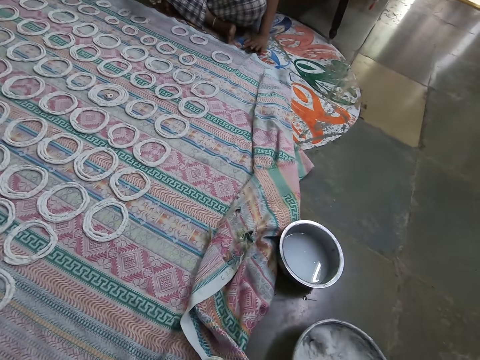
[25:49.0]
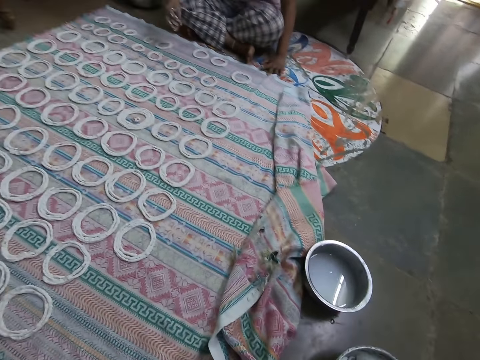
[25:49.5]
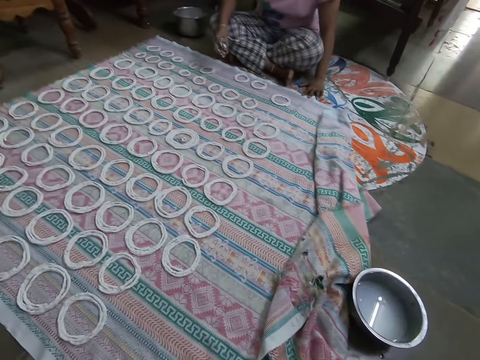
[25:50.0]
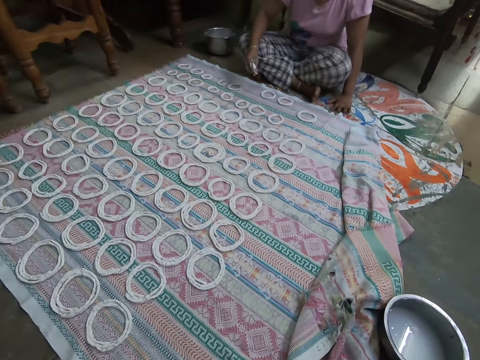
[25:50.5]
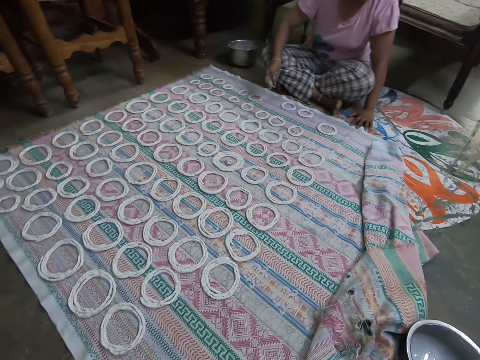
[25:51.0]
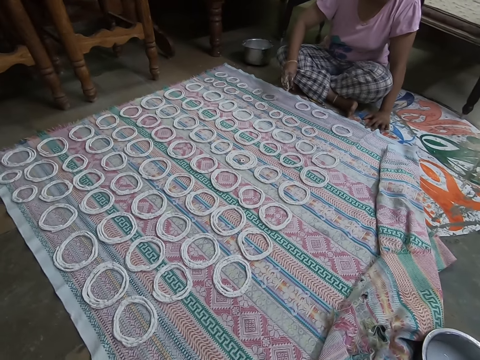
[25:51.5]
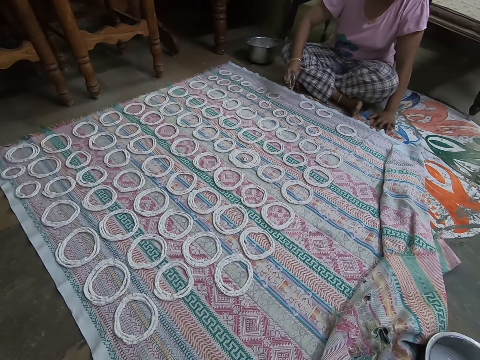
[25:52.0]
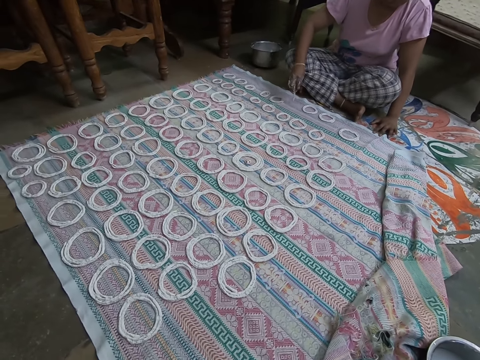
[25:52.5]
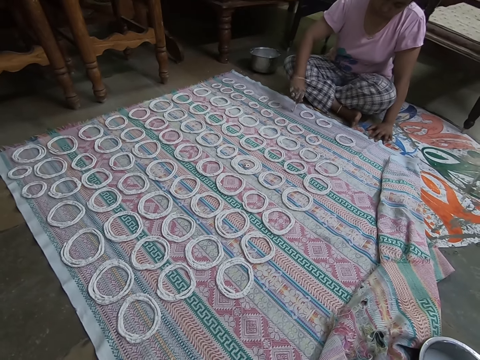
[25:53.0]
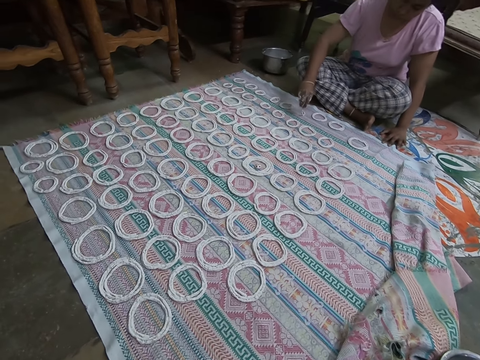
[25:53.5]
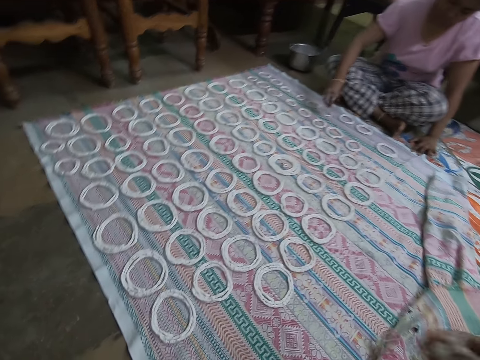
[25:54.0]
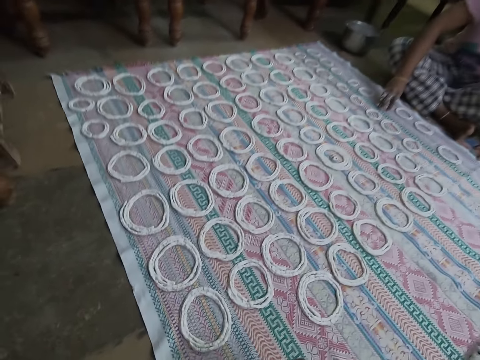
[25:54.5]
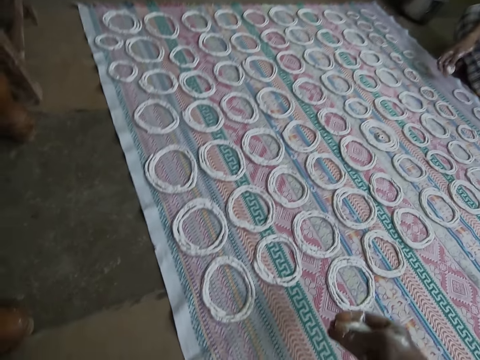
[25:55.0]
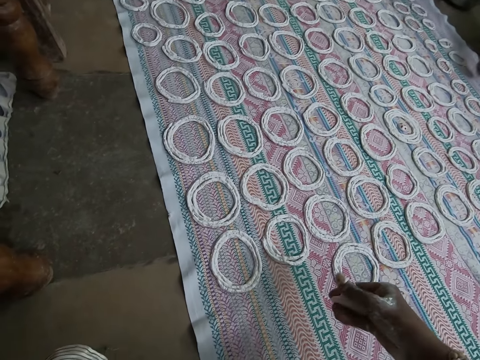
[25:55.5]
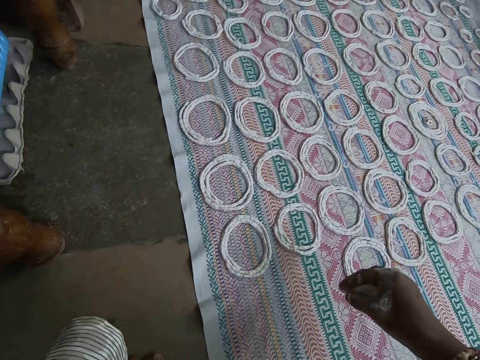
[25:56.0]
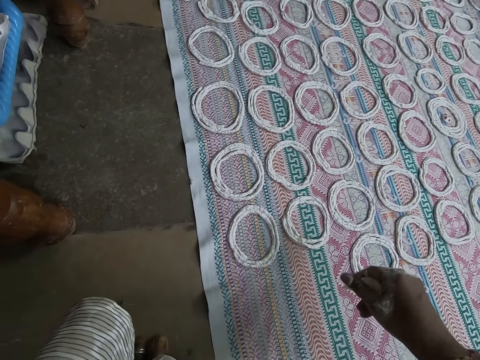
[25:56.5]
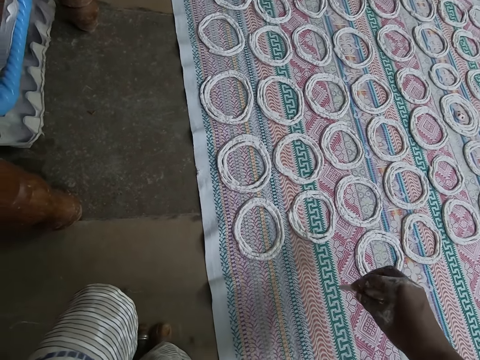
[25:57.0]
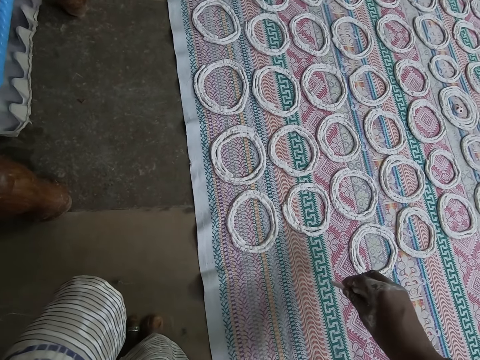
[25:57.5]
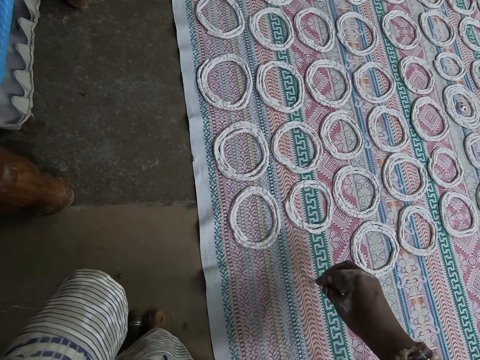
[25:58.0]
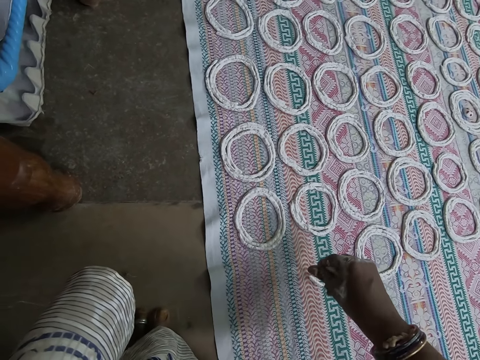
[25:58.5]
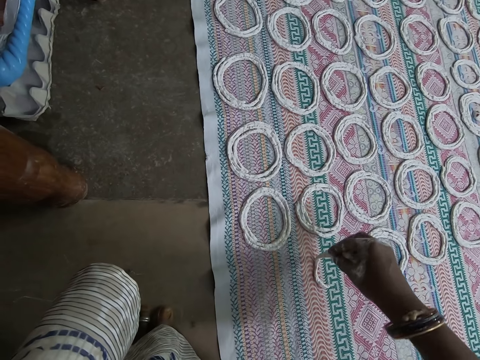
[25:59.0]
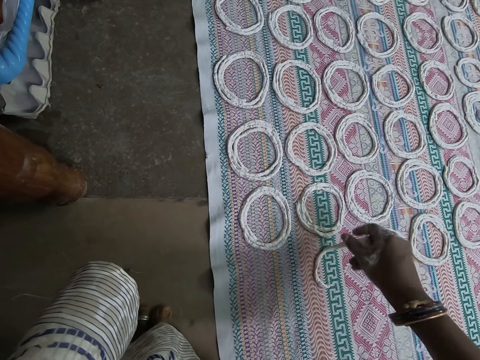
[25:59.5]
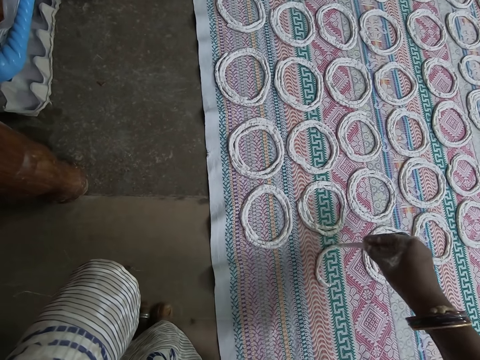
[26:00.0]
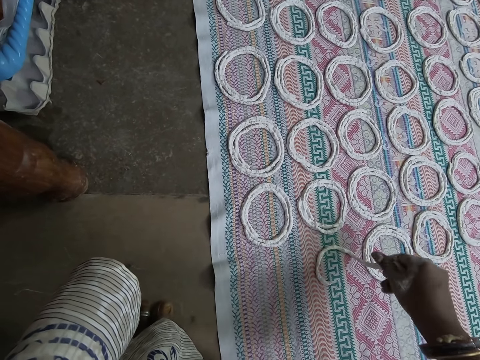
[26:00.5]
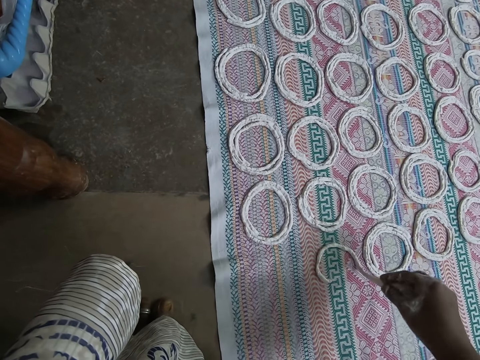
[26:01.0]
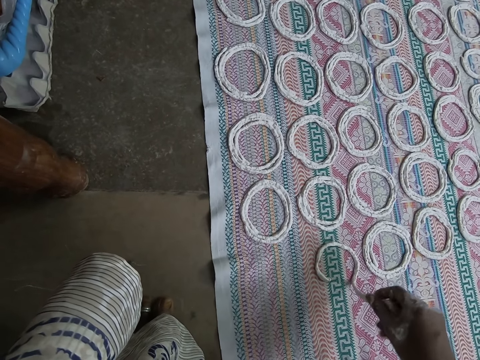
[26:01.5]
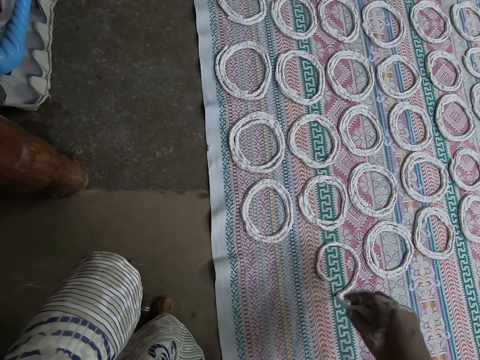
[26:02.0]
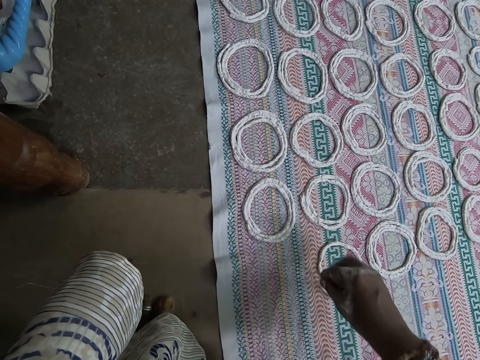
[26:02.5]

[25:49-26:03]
The woman molds the murukku paste with her right hand and curls the murukku paste on the mat with her right hand. The camera wearer picks the dough from the bowl. The woman picks up the murukku paste from the mat with her right hand. The camera wearer molds the murukku paste with her right hand. She curls the murukku paste on the mat with her right hand.

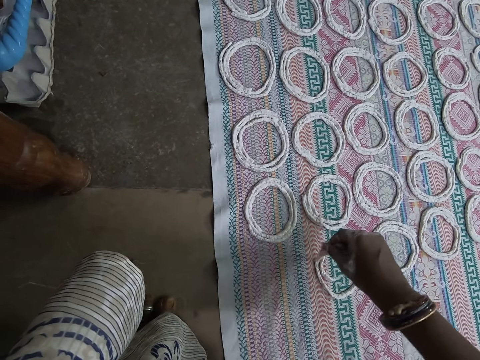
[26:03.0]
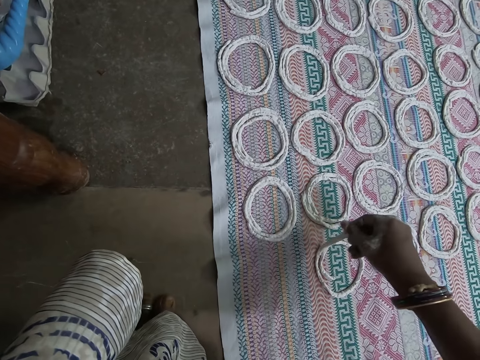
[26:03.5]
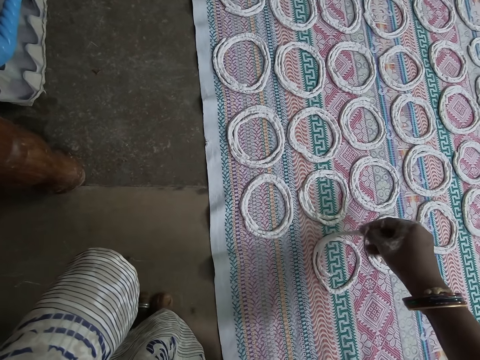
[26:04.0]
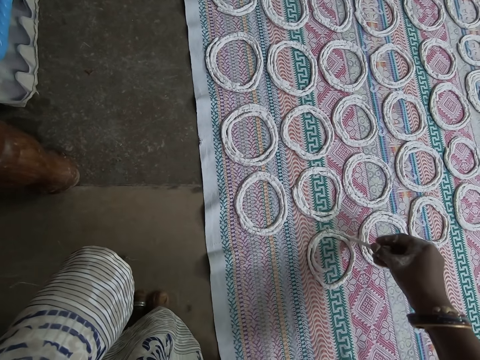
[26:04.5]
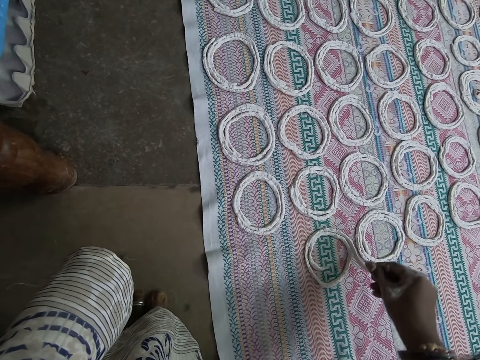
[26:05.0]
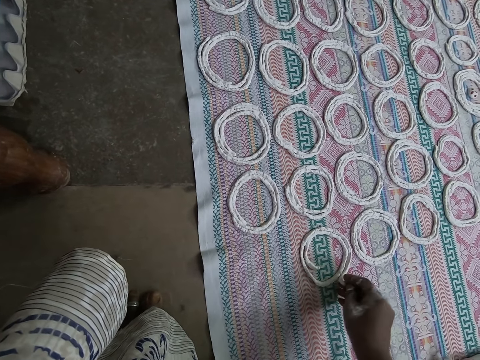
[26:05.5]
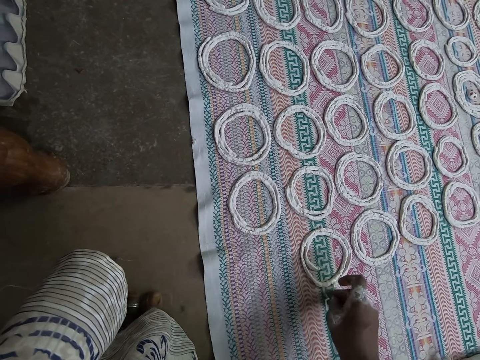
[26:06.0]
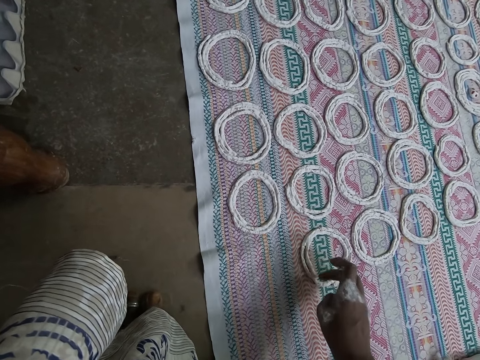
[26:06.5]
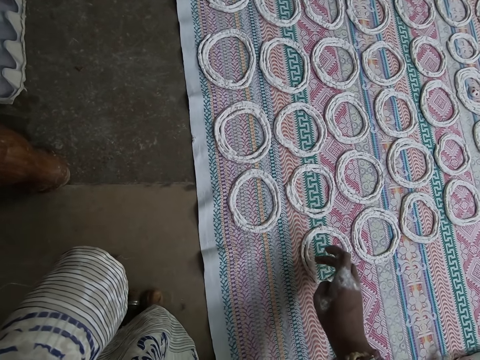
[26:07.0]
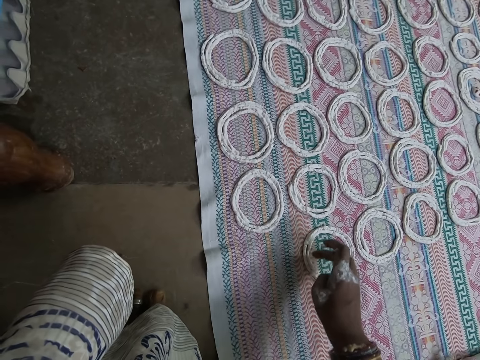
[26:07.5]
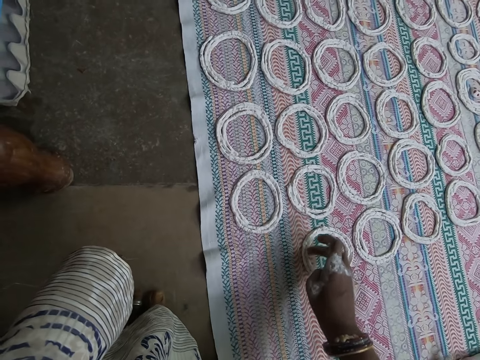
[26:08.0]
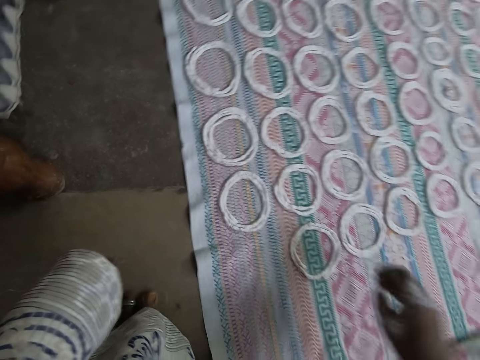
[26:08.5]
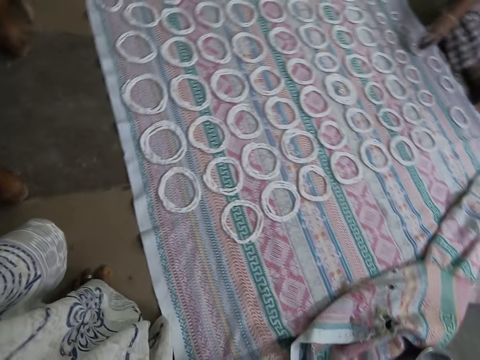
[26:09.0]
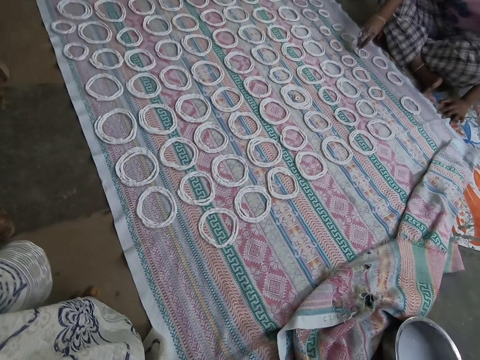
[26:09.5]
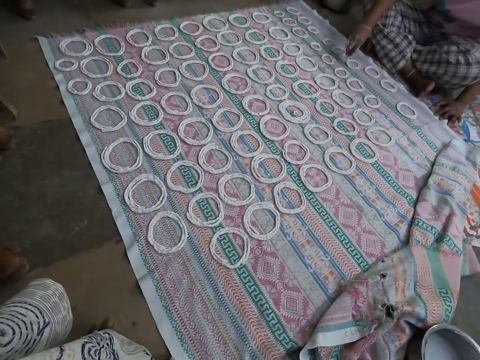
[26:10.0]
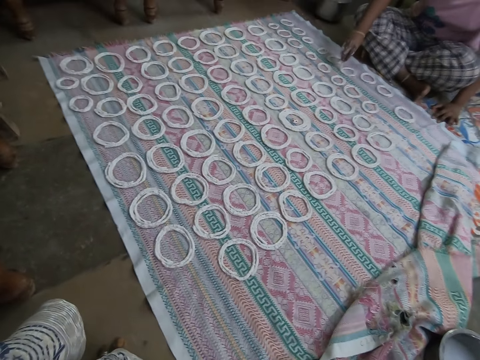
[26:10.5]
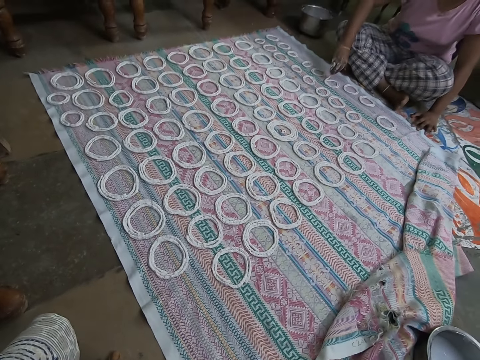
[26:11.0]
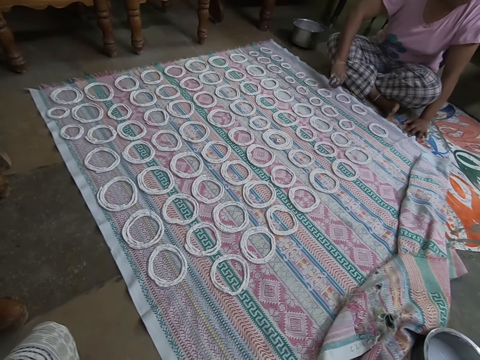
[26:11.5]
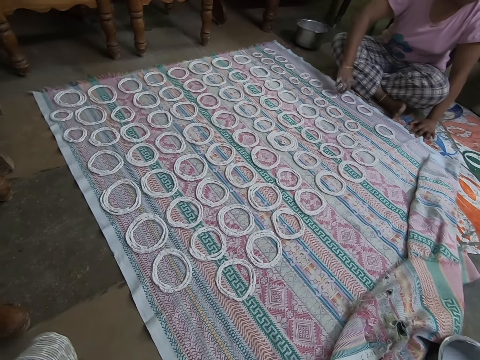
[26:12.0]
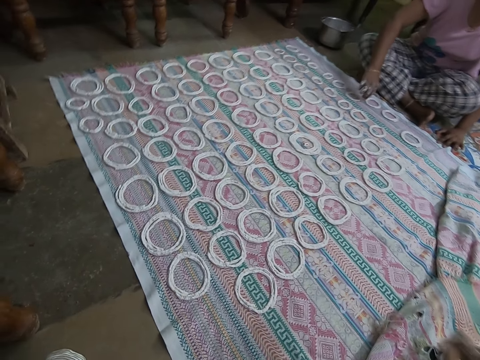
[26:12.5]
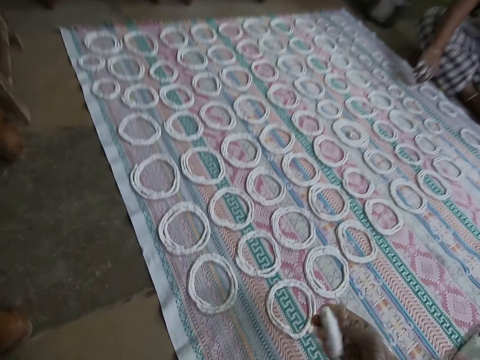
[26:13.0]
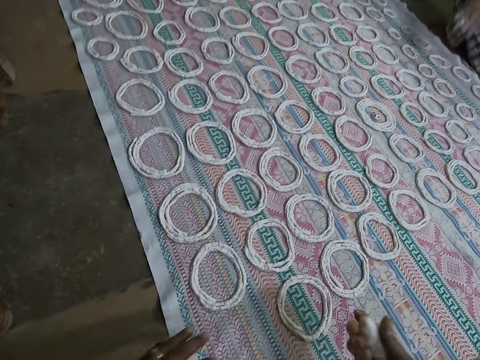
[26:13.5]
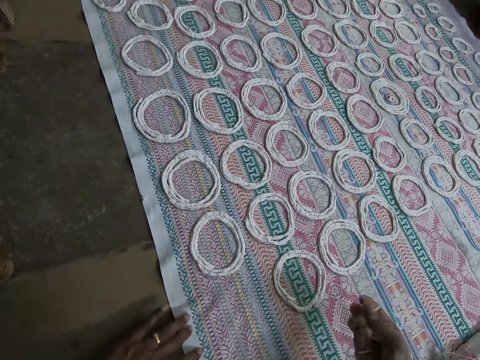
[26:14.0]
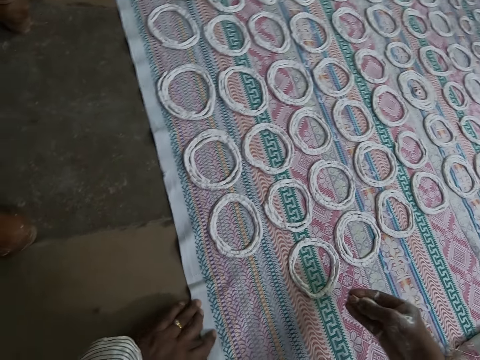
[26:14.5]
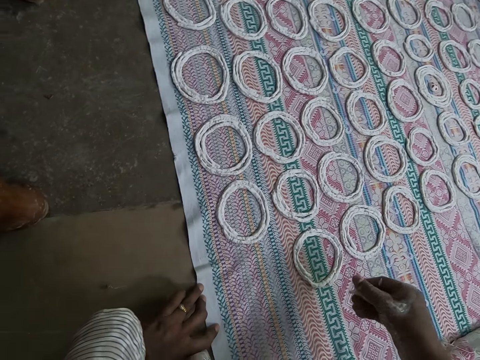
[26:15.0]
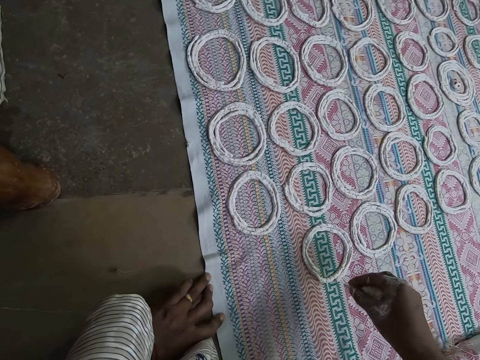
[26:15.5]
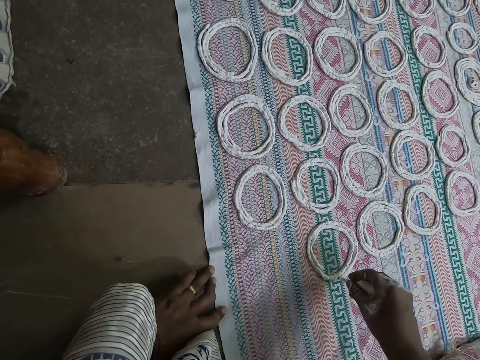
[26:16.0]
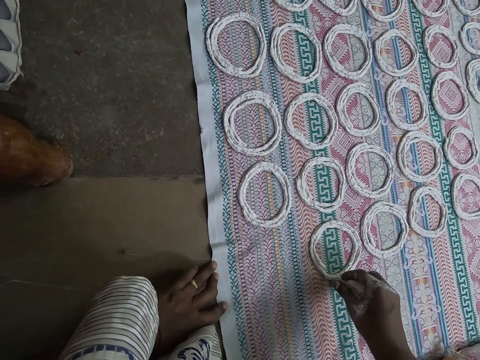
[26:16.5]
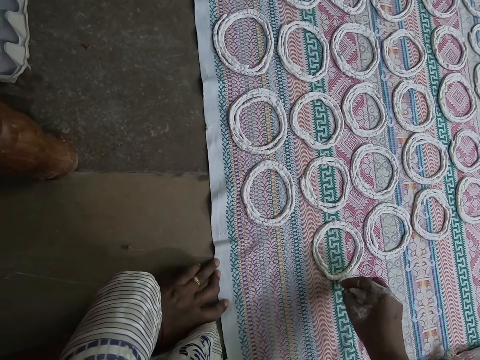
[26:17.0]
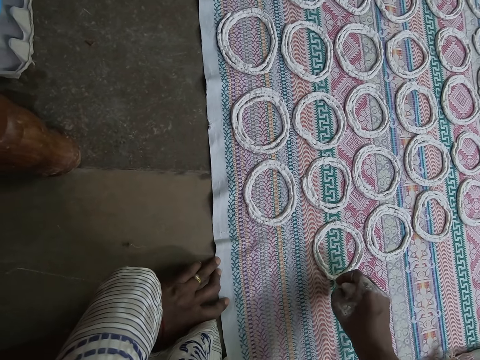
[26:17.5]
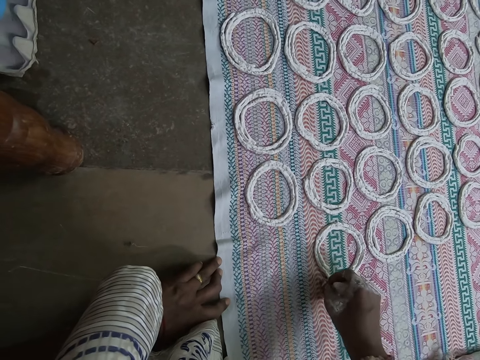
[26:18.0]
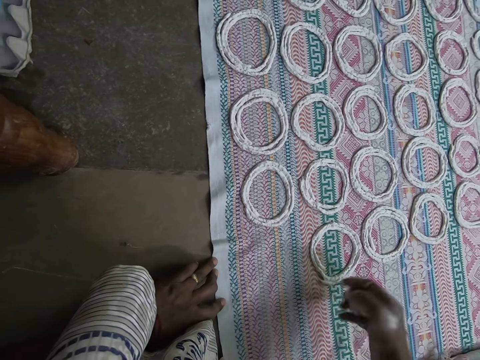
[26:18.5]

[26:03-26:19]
The camera wearer rolls the dough. She touches the murukku paste on the mat with her right hand. The woman curls the murukku paste on the mat with her right hand. The camera wearer picks the dough from the bowl. She molds the murukku paste with her right hand. The woman touches the murukku paste on the mat with her right hand. The camera wearer touches the mat on the floor with her left hand. She adds the murukku paste to the murukku paste on the mat with her right hand.
